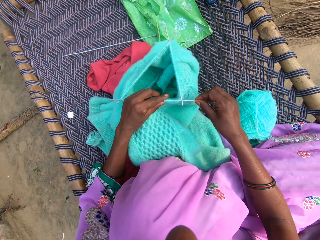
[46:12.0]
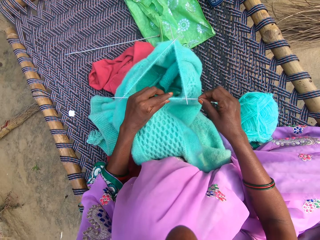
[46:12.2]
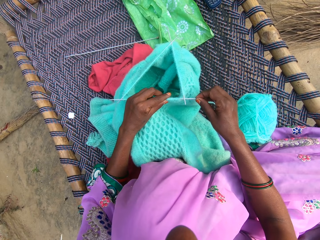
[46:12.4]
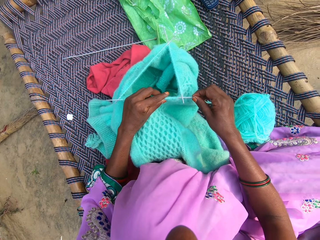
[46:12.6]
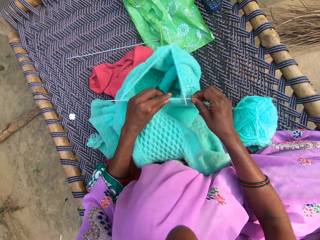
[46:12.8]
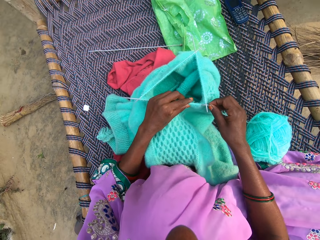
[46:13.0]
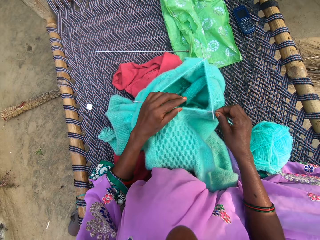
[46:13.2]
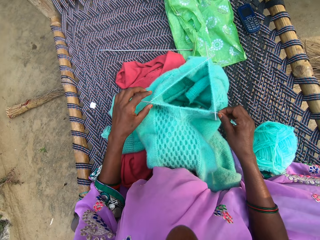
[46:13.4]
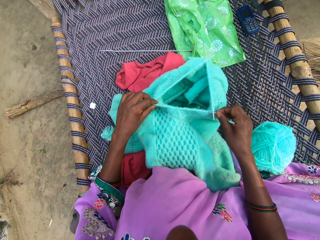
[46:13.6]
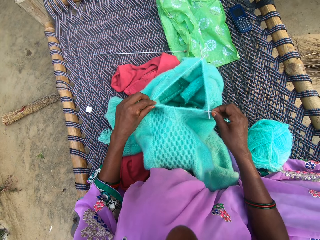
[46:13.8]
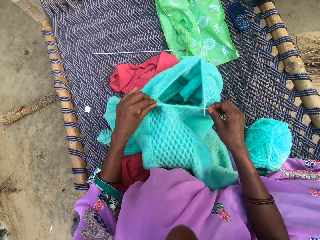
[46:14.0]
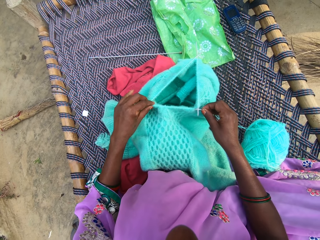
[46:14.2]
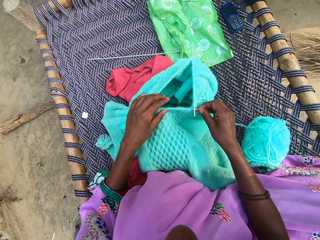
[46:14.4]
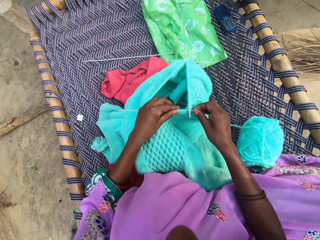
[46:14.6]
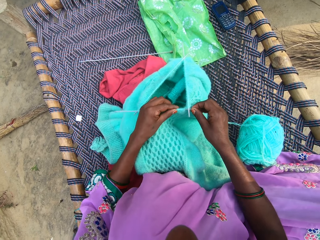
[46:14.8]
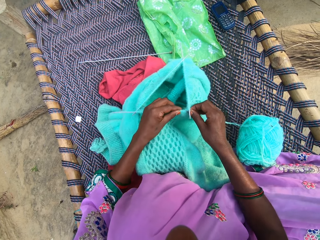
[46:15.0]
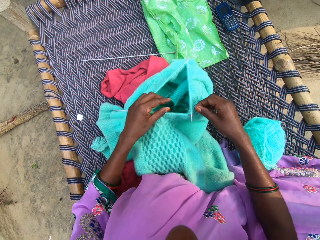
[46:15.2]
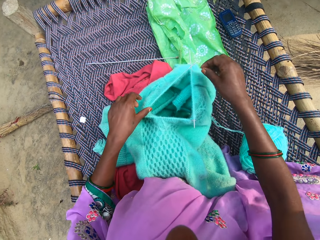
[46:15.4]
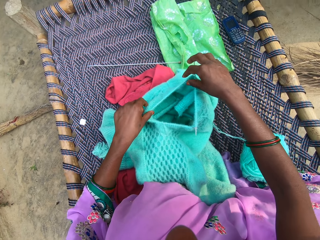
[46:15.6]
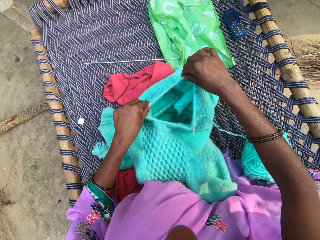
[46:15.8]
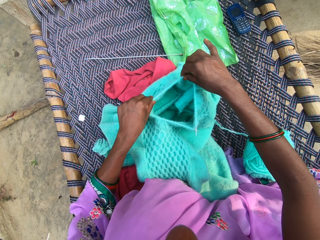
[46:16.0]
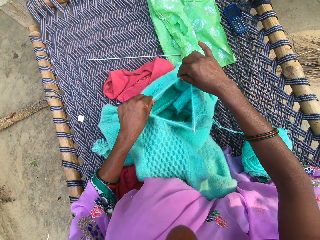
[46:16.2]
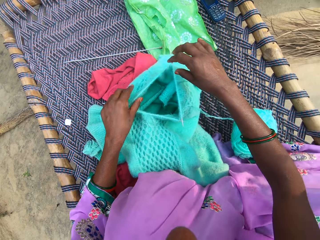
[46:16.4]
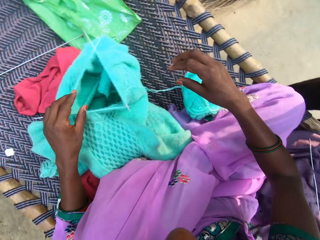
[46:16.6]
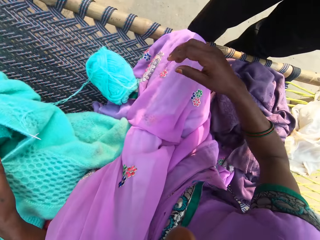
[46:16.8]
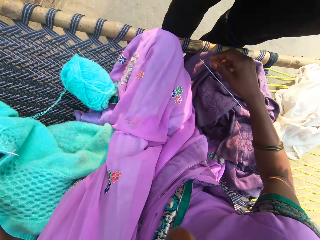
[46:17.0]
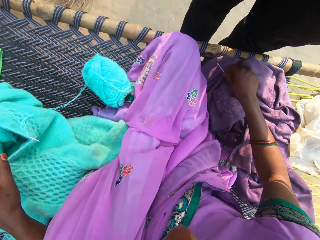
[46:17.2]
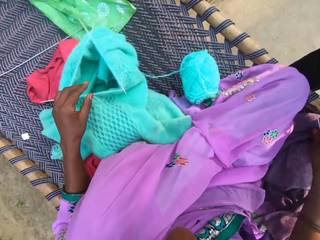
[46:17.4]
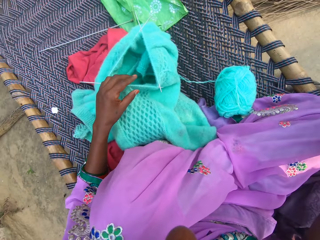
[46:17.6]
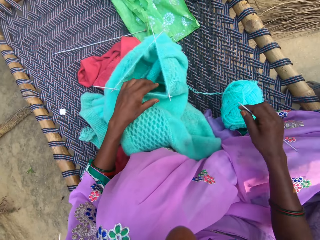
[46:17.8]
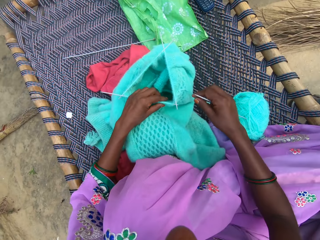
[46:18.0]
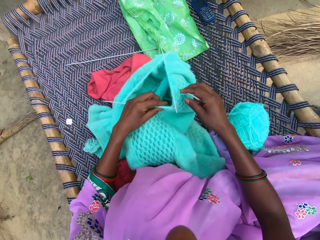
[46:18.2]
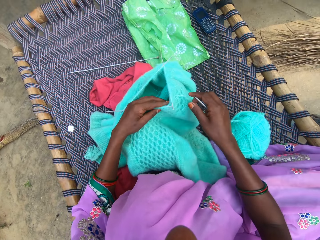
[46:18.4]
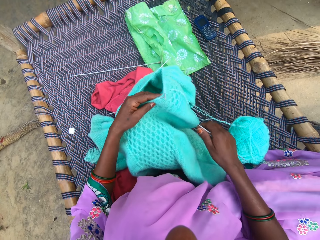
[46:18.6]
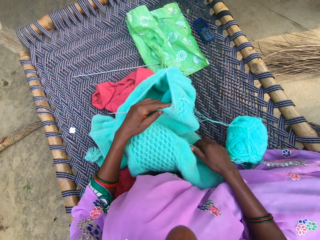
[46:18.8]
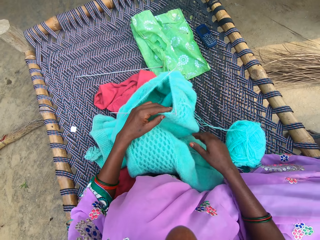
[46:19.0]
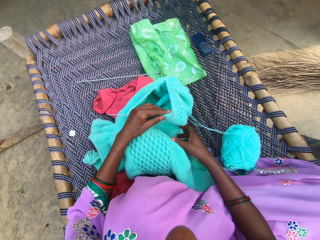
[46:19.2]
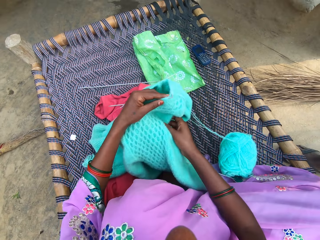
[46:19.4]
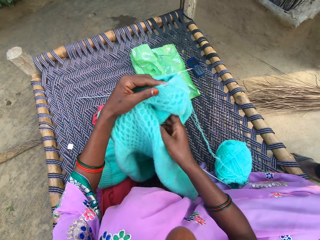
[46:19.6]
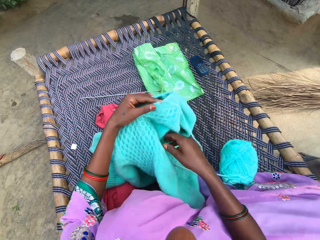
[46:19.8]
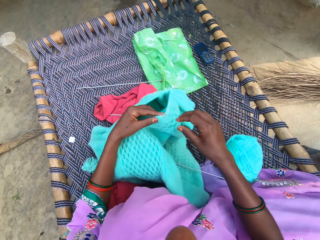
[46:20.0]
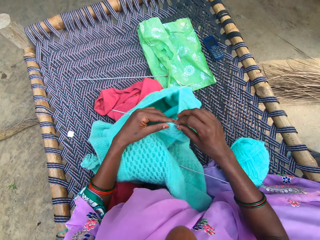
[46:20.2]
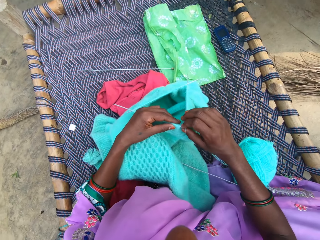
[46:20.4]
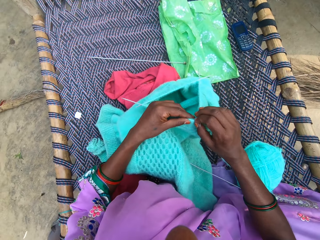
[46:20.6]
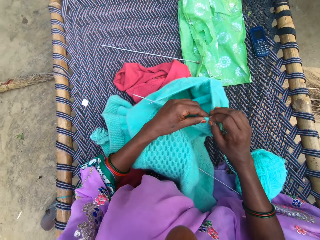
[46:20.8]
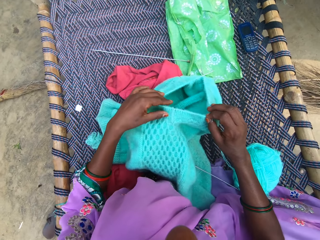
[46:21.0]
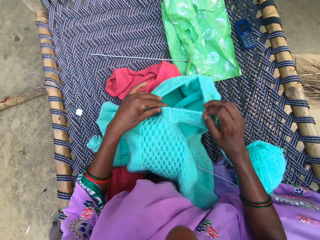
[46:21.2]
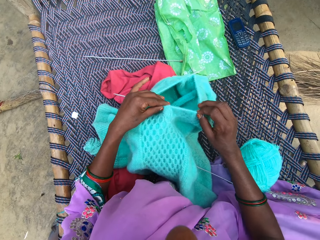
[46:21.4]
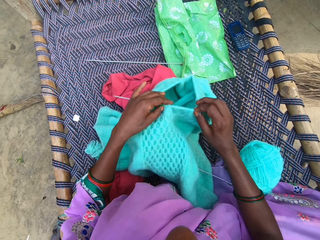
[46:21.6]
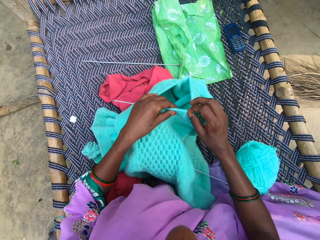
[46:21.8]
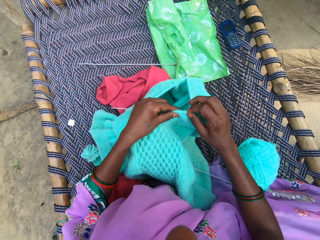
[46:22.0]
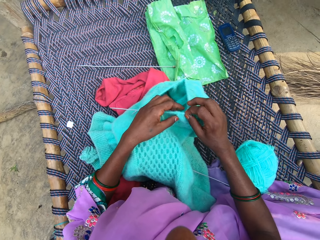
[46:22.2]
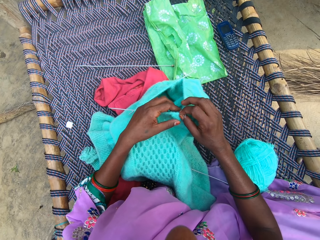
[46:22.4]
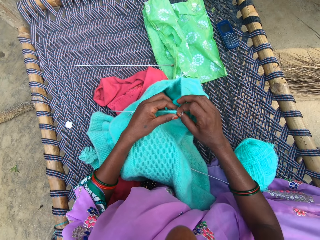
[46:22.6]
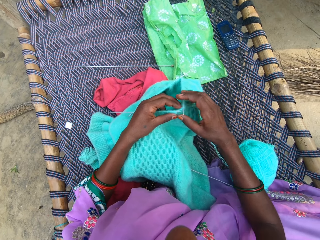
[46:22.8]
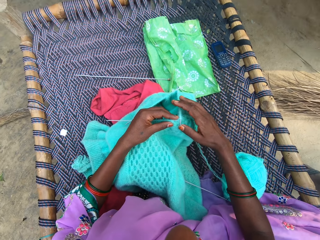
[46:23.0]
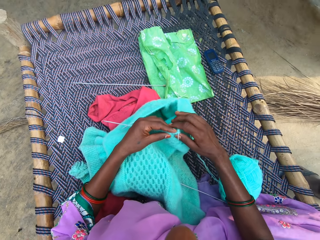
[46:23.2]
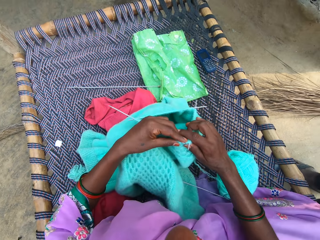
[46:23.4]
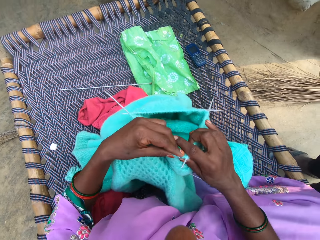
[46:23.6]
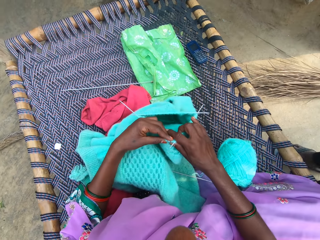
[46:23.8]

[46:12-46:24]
The camera wearer holds the double-pointed needles. They adjust the fabric in the double-pointed needle. They knit the fabric with the needle and yarn. A man stands beside the camera wearer. The camera wearer picks up a double-pointed needle from the cloth. They hold the fabric. They hold the double-pointed needles. They adjust the fabric in the double-pointed needle.

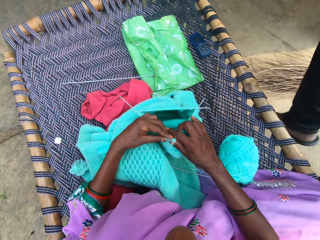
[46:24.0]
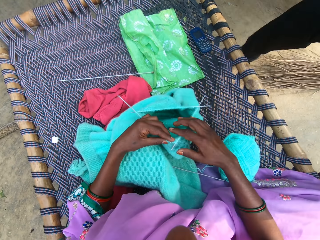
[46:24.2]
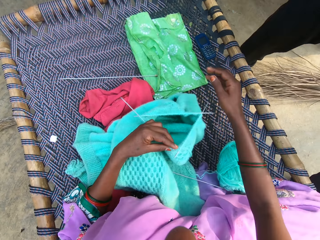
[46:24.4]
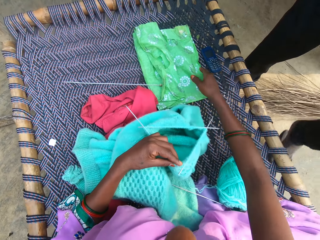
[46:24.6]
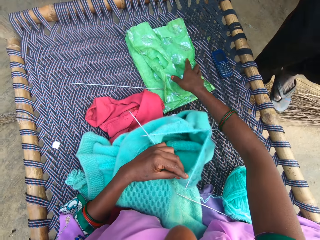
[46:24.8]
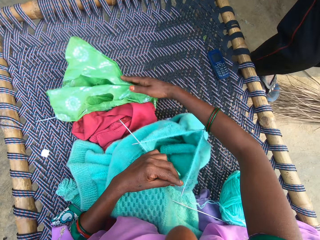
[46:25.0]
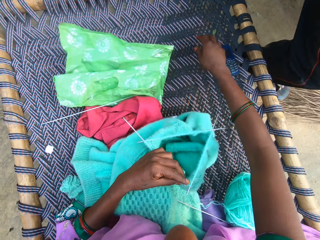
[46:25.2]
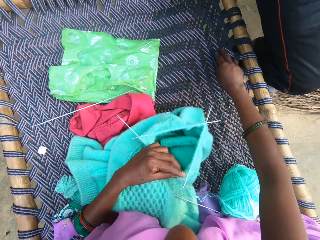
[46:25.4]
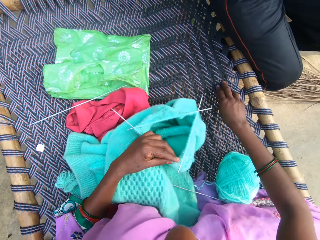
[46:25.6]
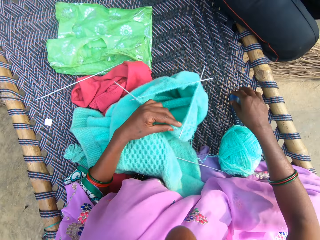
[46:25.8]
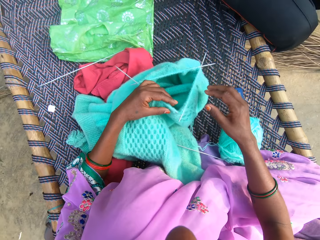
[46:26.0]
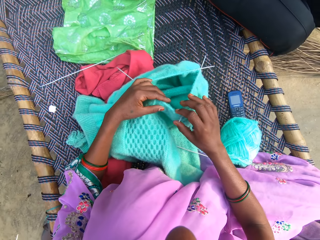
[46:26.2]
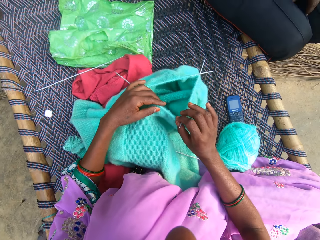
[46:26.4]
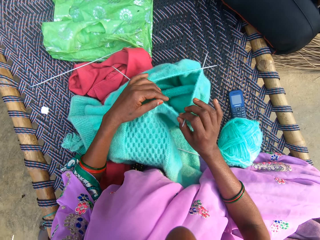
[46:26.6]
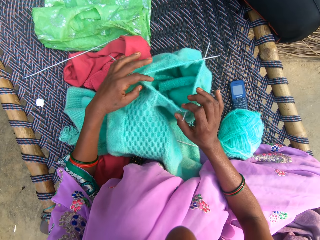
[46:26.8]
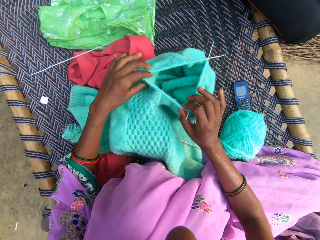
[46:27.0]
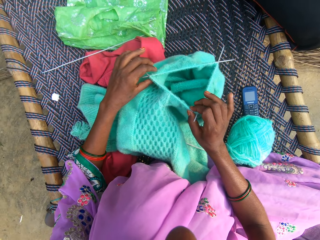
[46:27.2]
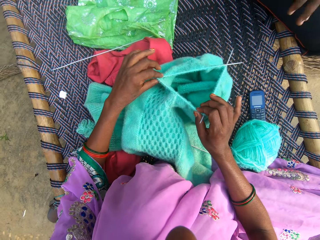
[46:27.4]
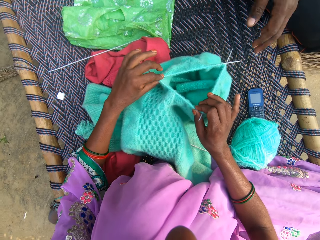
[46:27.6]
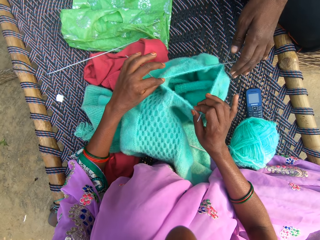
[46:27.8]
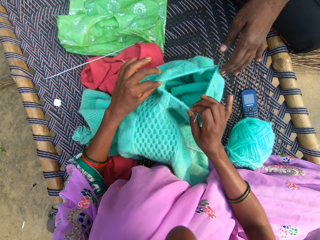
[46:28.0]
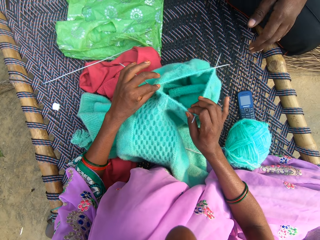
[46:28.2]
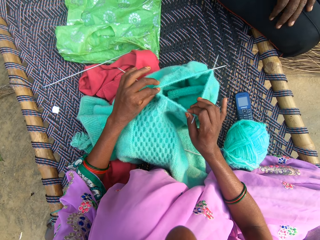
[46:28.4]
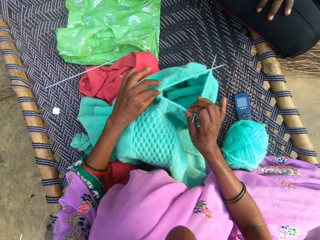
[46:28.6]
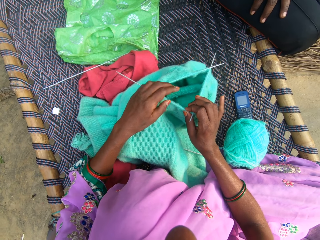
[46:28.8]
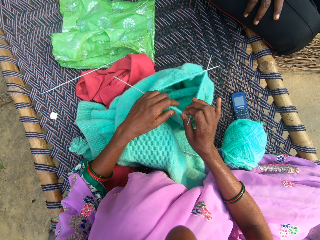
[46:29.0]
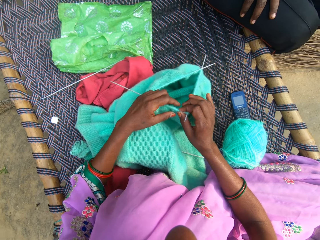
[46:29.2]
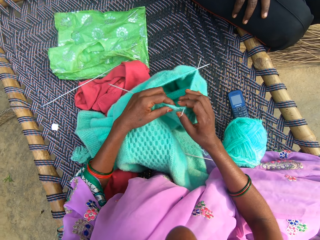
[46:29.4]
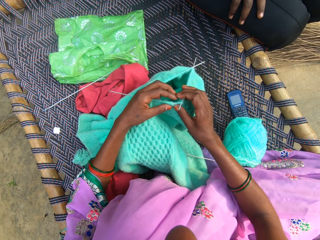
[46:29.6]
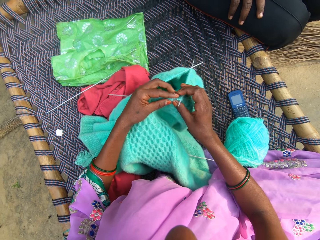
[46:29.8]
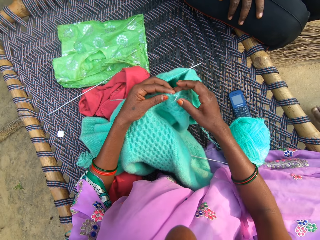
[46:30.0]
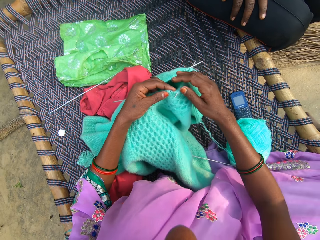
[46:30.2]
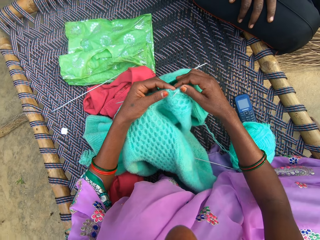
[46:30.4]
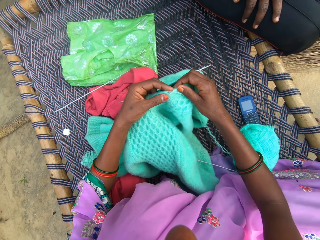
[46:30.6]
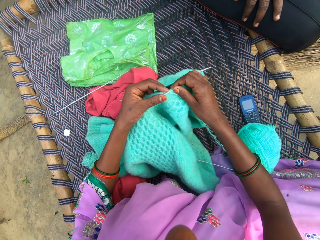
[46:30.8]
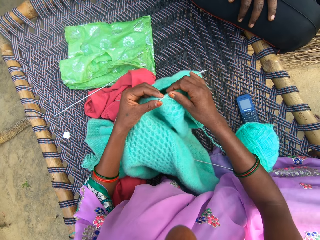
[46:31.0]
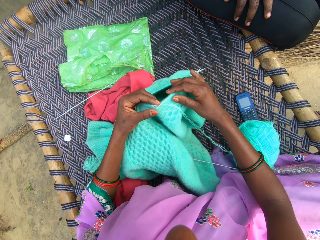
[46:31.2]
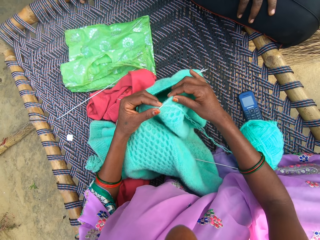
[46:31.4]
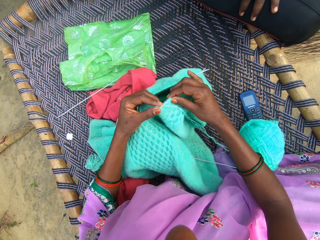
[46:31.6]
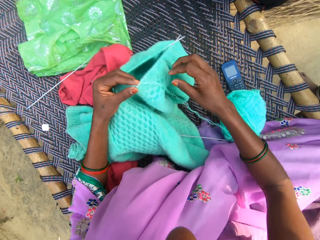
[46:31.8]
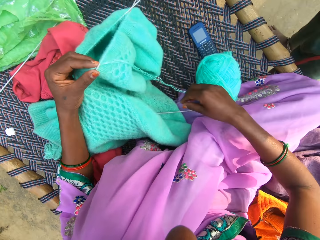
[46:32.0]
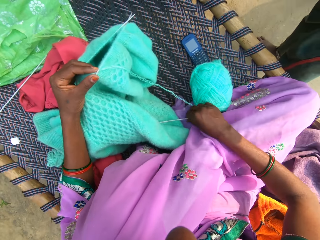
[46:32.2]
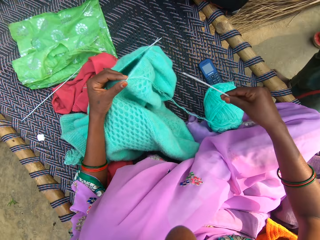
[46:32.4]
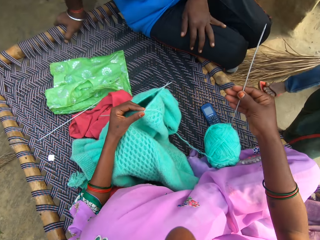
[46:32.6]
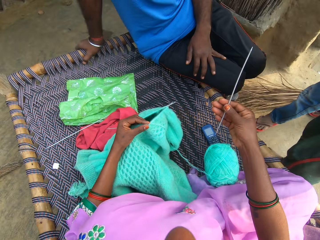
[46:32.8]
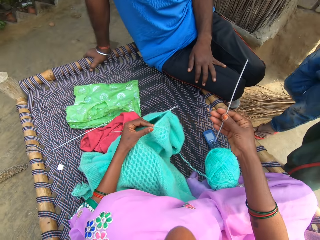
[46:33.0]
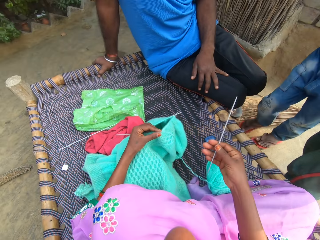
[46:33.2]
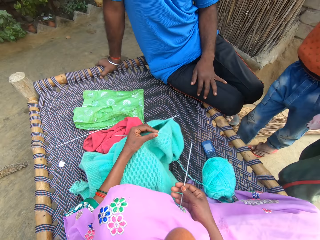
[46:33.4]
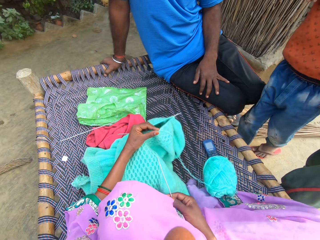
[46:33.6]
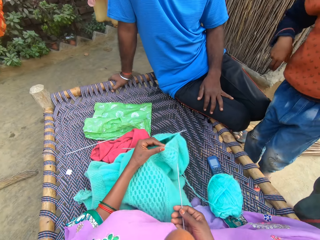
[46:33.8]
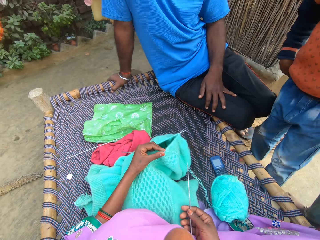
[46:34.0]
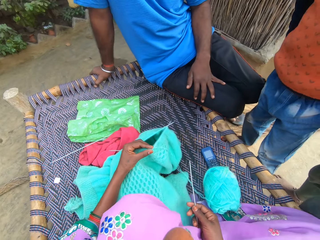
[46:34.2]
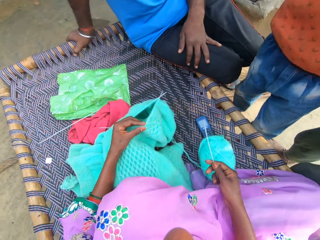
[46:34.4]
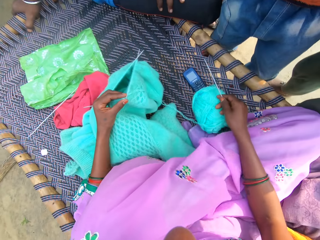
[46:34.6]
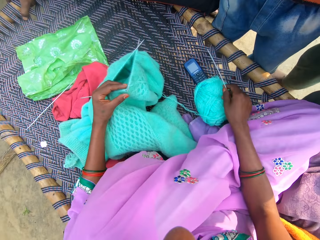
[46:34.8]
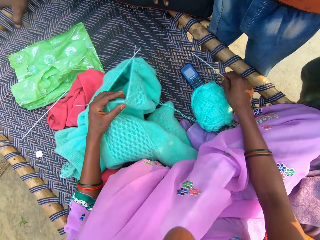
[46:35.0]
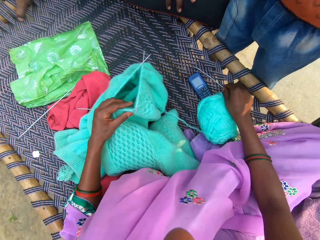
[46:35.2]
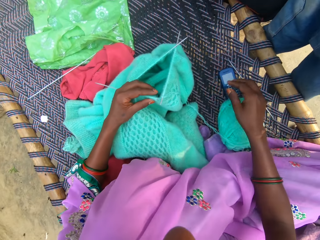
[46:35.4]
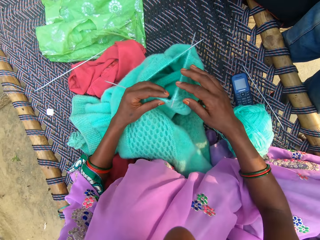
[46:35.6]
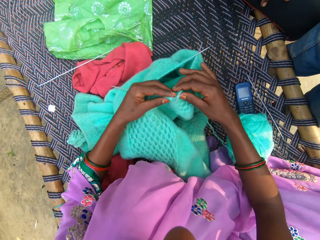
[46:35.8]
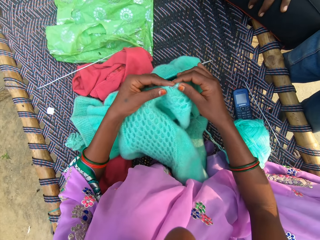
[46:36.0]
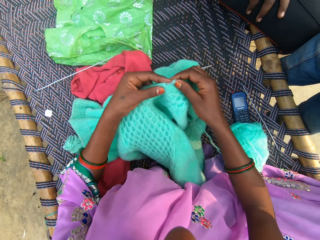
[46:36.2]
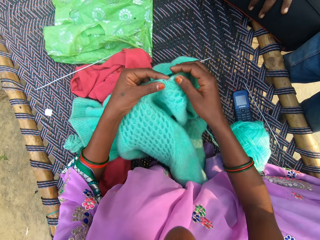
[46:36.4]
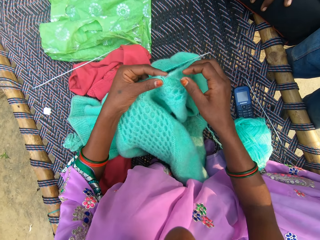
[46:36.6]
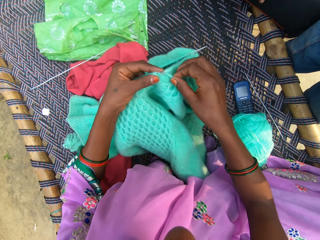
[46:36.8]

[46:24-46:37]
The camera wearer moves a nylon on the mat. The man sits on the woven bed. The camera wearer holds a phone. They knit the fabric with the needle and yarn. They hold the double-pointed needles. They pick up a double-pointed needle from the cloth. They hold the double-pointed needles. Another man stands beside the first man. The camera wearer puts the double-pointed needle on the woven bed. They knit the fabric with the needle and yarn.
